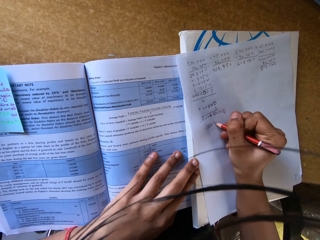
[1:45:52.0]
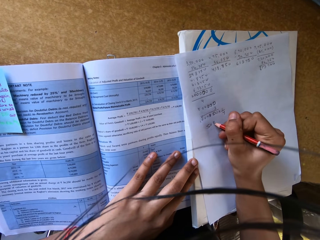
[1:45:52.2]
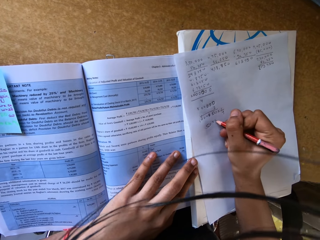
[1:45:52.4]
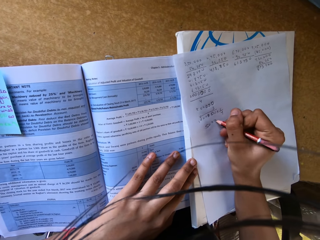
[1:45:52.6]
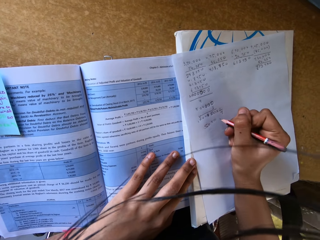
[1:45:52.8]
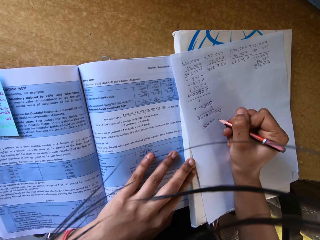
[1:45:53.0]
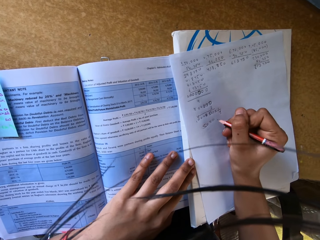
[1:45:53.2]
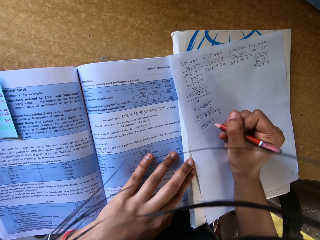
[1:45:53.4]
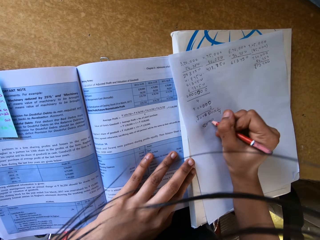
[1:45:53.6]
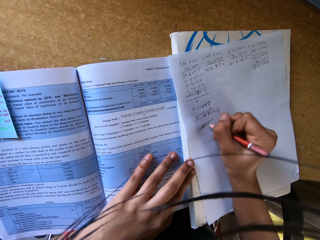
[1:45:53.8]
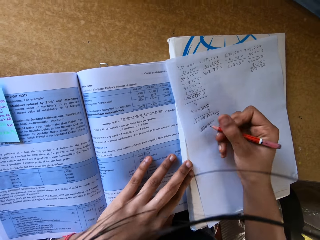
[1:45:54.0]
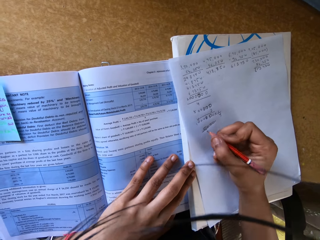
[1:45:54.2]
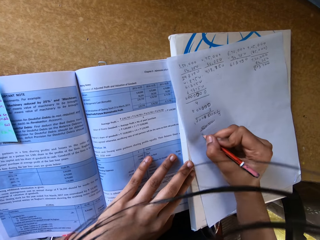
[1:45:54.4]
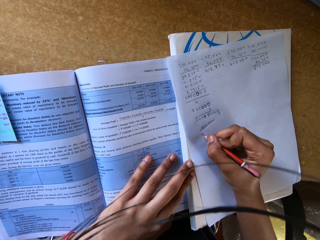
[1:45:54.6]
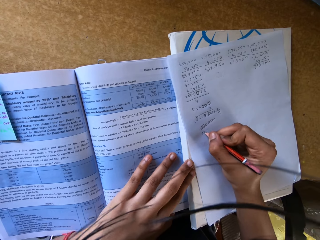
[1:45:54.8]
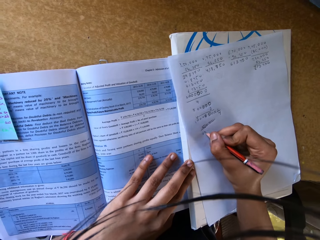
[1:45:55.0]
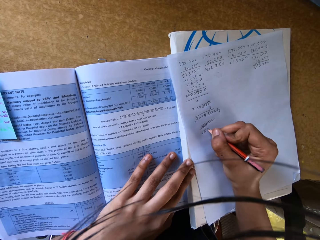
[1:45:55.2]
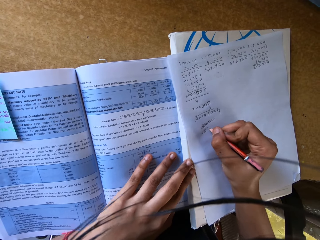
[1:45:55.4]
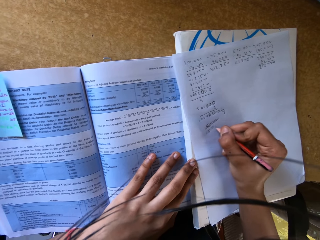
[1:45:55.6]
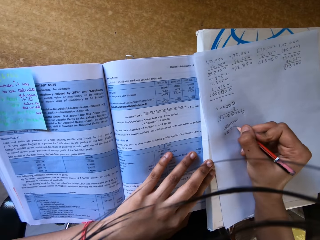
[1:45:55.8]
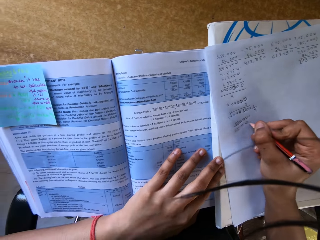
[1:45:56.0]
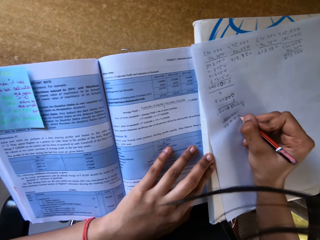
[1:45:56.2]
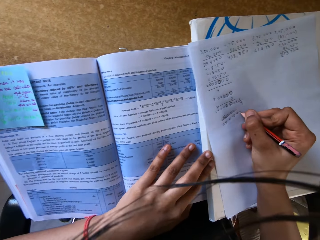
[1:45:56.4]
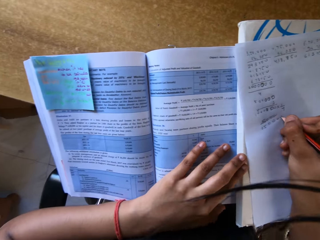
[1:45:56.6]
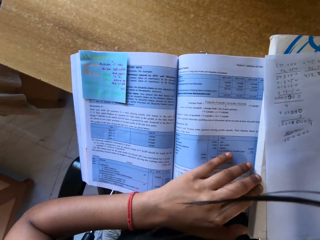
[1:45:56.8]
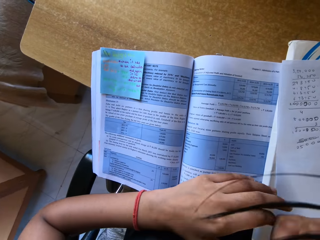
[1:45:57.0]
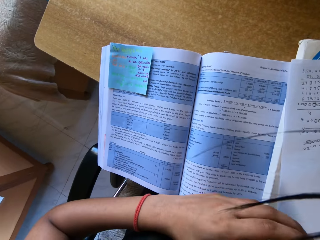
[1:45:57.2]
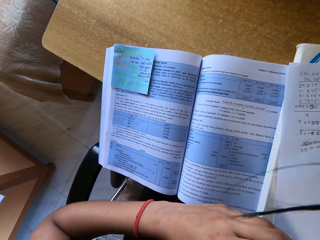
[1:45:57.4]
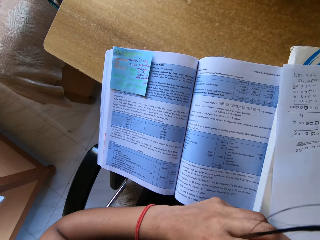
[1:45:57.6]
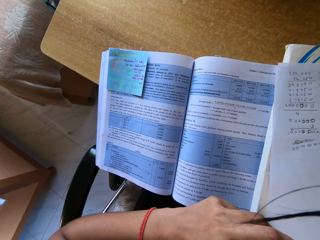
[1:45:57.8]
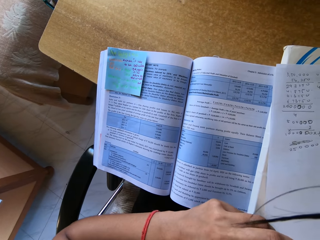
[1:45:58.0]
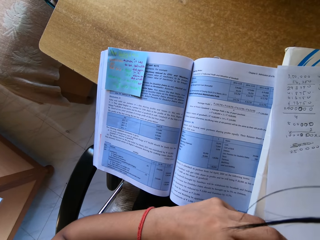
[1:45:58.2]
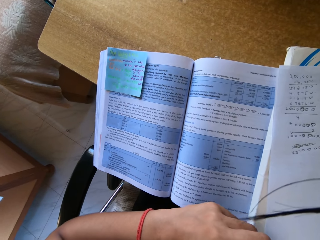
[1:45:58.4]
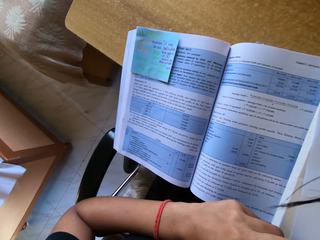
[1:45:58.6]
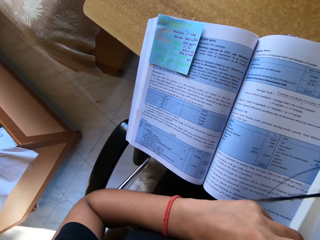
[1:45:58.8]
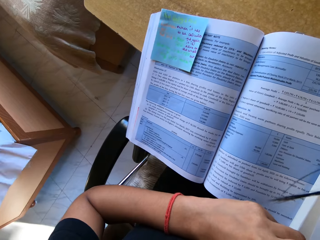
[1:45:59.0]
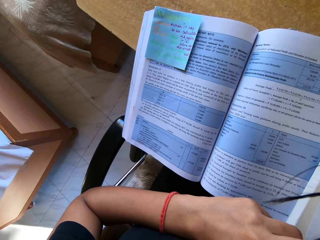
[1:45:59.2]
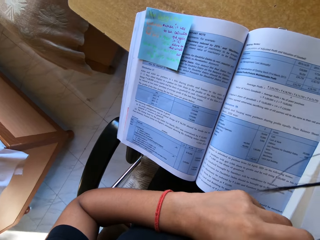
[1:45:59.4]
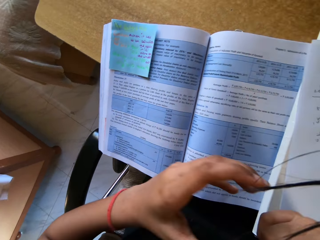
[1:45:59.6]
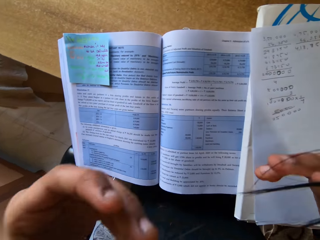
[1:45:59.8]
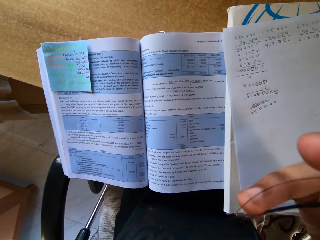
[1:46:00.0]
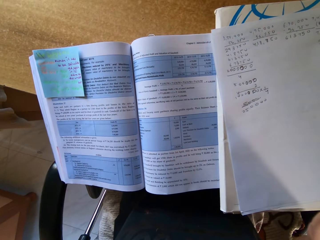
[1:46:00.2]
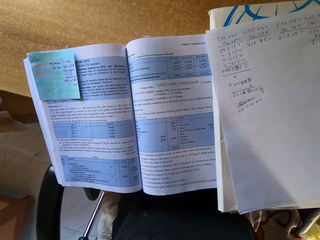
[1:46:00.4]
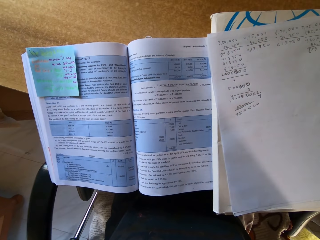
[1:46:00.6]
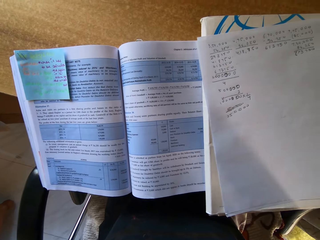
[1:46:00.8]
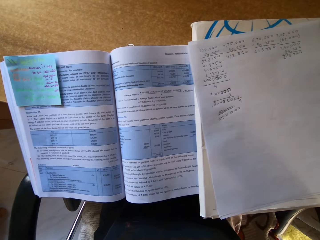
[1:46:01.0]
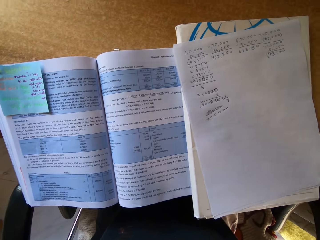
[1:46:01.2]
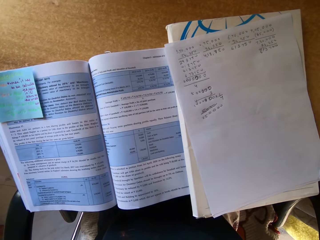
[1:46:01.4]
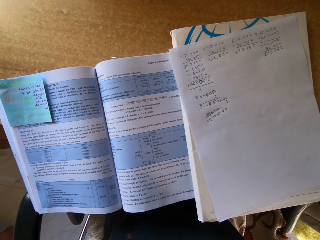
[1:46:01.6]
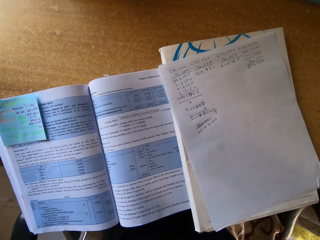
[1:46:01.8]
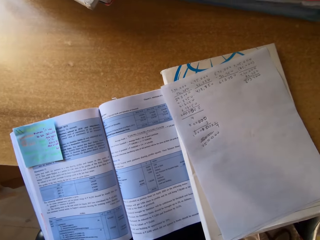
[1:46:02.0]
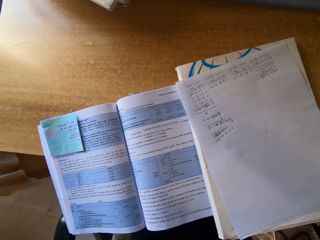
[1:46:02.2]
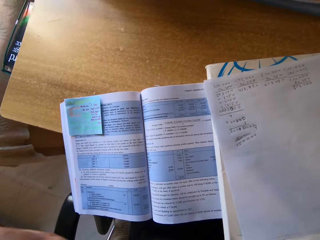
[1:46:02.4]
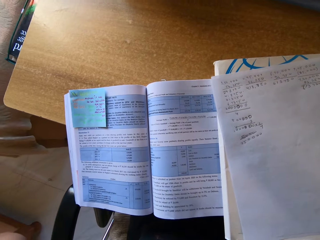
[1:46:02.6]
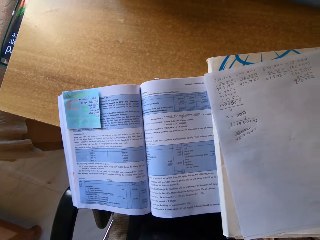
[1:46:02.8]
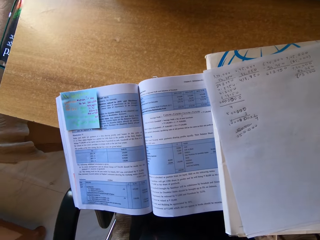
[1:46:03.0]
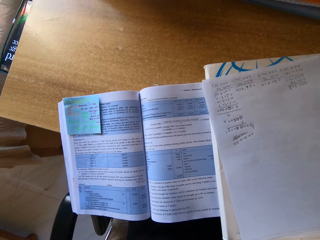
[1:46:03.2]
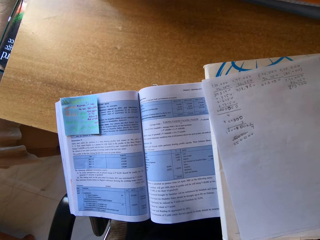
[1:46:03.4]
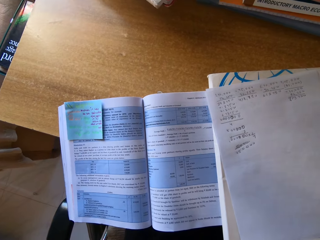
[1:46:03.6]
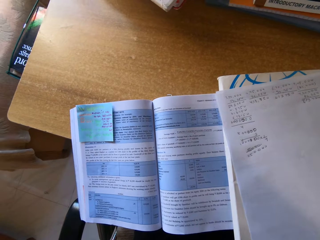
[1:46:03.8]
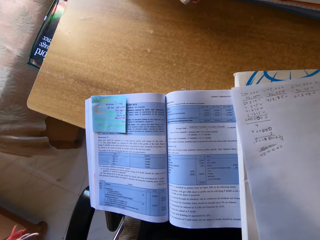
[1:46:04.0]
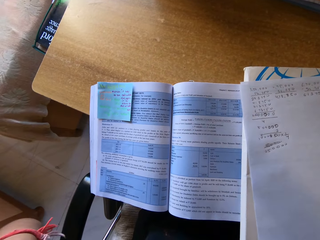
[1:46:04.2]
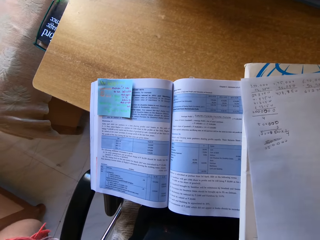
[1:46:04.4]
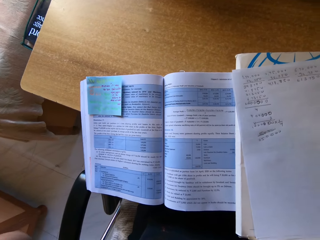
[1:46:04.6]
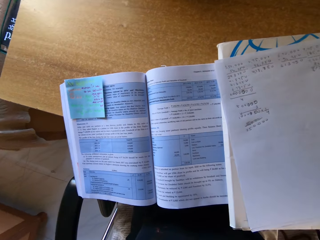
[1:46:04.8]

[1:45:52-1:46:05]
The camera wearer rubs hands. They move hair from the face. They look around.

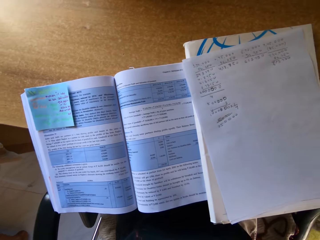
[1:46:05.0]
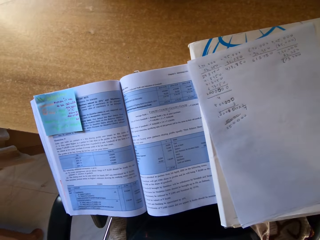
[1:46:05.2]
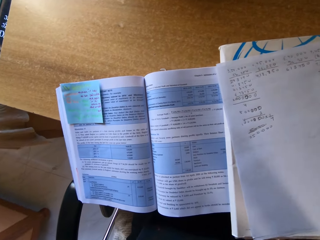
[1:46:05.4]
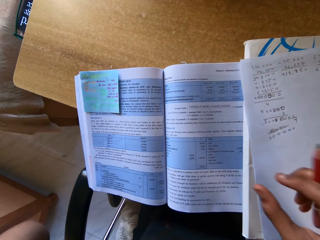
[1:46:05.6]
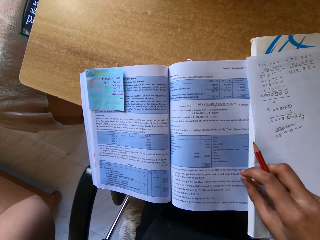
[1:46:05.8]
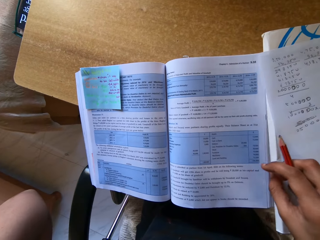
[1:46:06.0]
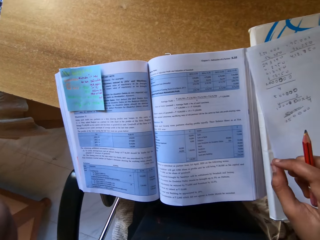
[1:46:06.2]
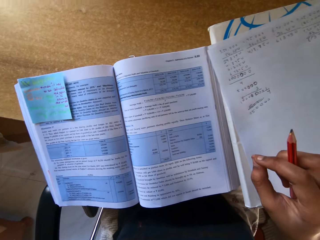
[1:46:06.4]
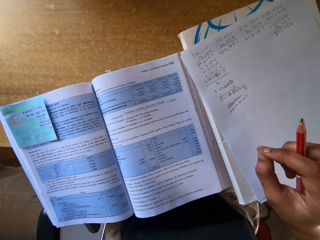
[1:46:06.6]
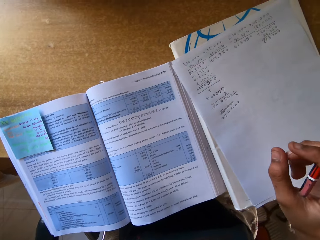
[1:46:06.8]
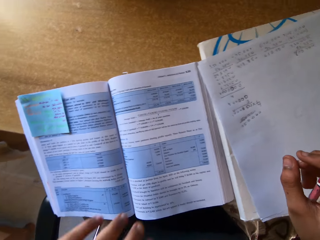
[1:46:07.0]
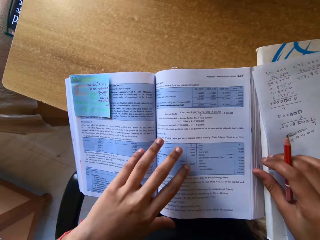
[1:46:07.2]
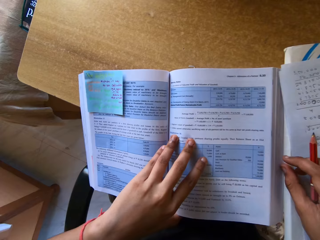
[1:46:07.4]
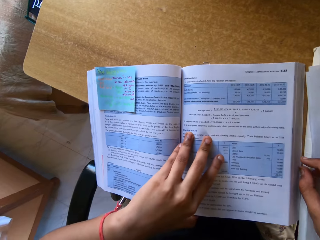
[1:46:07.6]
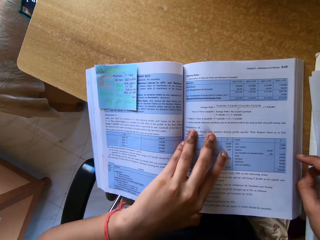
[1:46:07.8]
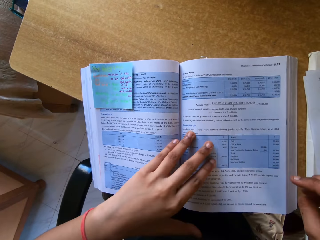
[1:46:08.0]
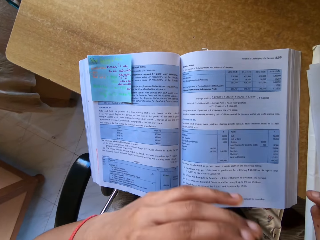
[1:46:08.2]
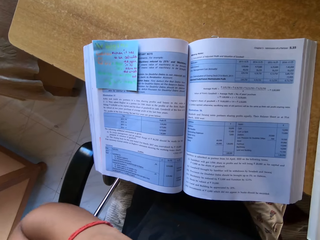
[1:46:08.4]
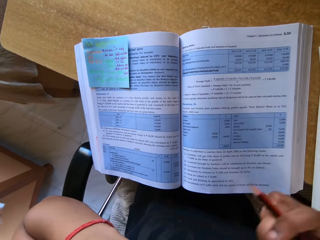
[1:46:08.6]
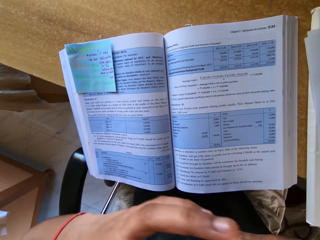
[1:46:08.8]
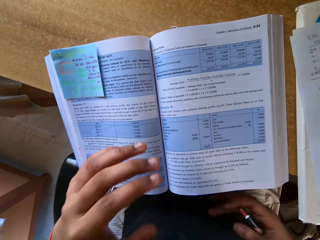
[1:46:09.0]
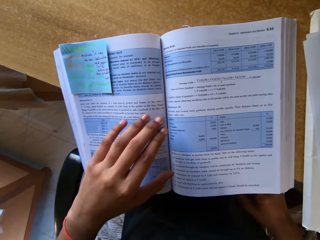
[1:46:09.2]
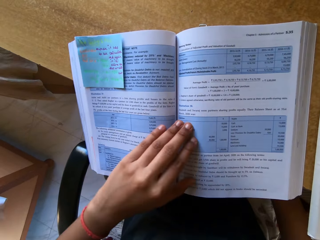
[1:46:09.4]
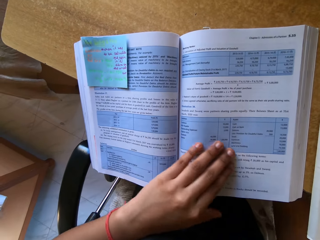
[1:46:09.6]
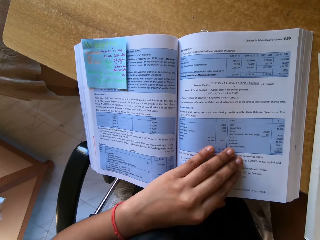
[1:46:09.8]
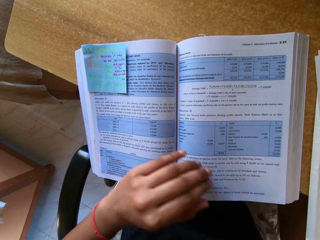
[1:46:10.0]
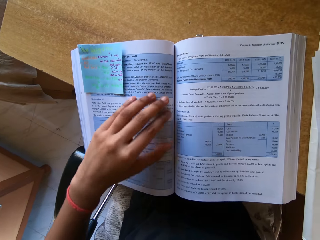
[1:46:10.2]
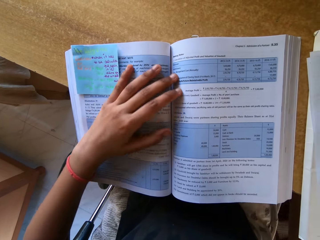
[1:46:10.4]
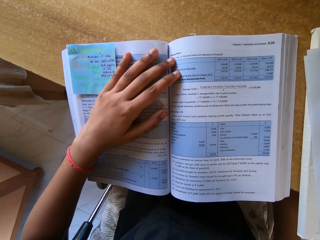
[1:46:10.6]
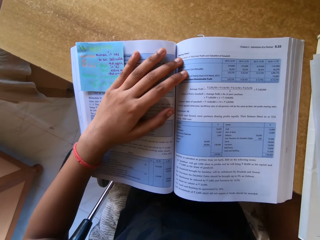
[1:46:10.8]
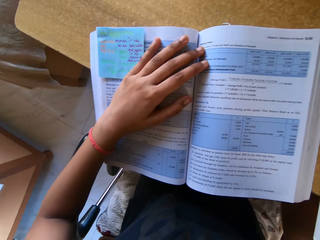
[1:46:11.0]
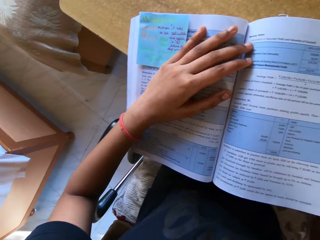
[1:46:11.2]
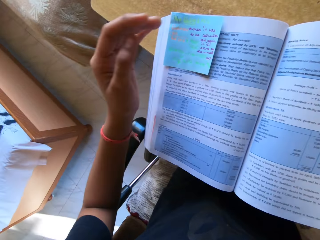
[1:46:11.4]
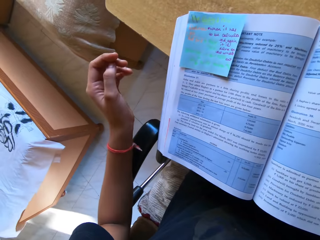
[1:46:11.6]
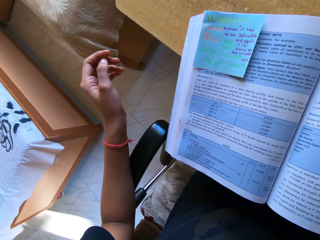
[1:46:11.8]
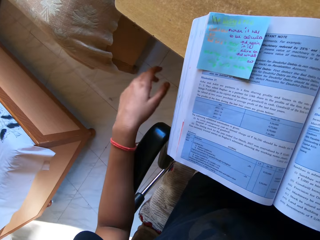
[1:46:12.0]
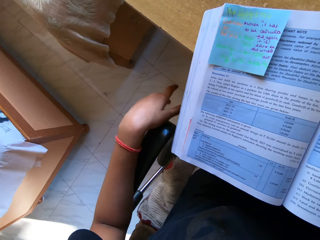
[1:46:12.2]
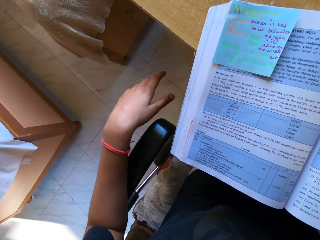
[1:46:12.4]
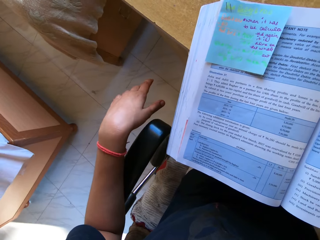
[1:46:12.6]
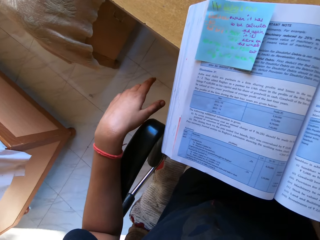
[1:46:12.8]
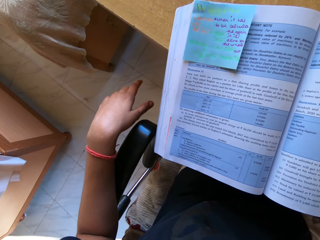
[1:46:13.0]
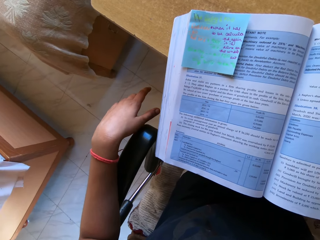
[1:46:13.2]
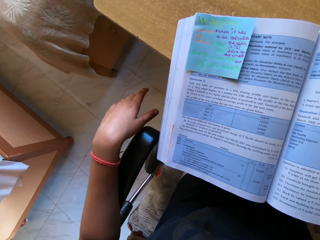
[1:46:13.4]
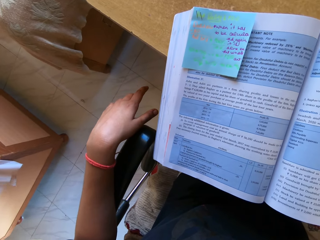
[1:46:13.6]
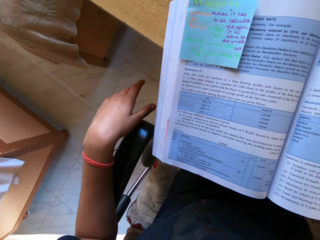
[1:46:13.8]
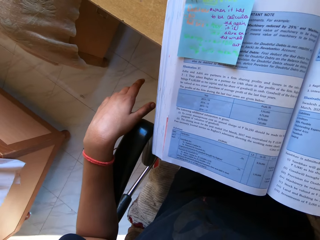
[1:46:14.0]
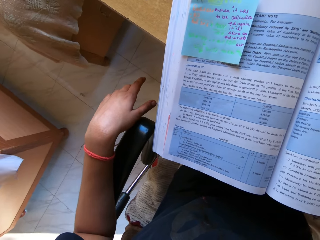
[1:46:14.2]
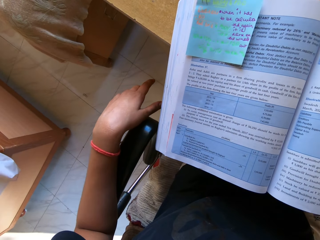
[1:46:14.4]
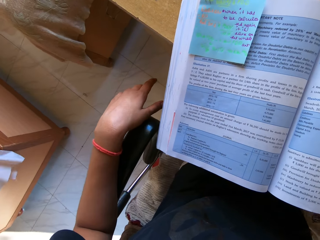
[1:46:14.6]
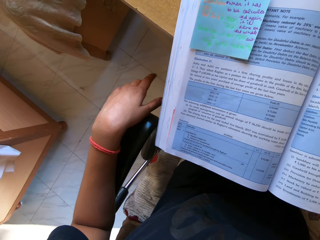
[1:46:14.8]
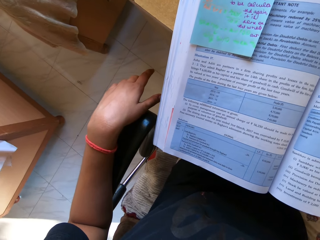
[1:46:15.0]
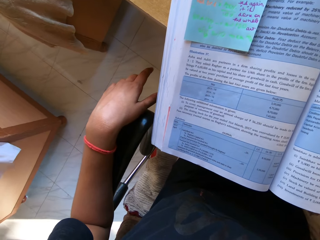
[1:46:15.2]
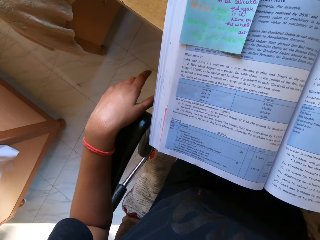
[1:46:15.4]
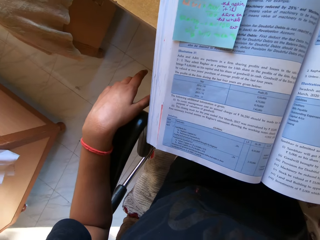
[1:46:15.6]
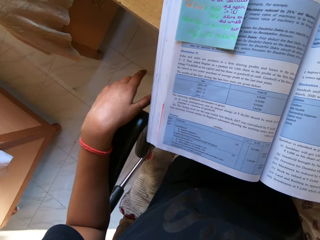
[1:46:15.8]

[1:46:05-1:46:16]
The camera wearer moves the book on the table with the right hand. They study. They hold the textbook with the left hand. They touch the face. They wipe dust from the textbook with the left hand. They hold the textbook with the left hand. They study. They look around.
